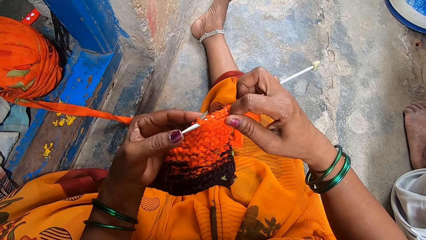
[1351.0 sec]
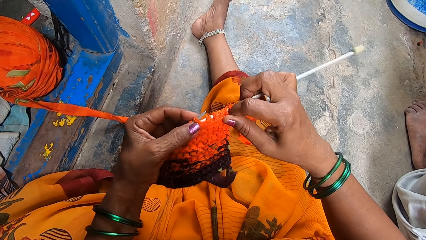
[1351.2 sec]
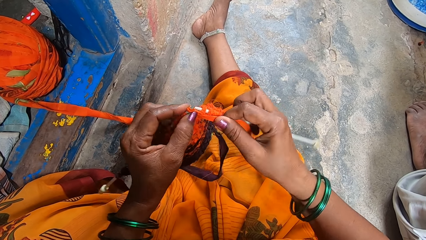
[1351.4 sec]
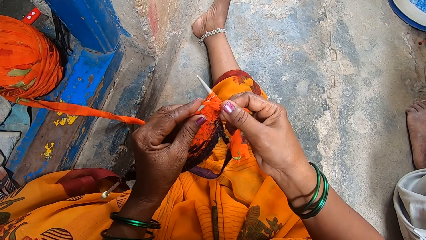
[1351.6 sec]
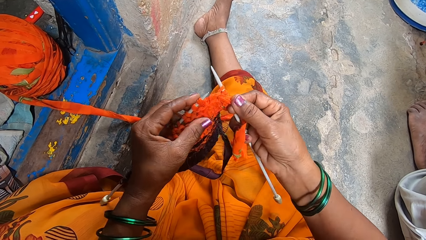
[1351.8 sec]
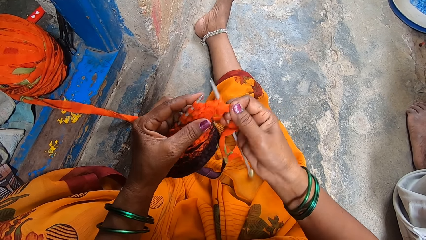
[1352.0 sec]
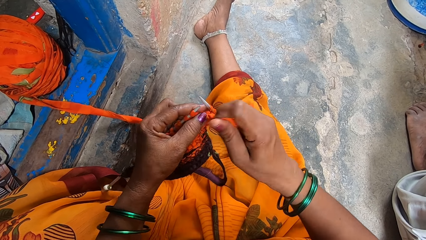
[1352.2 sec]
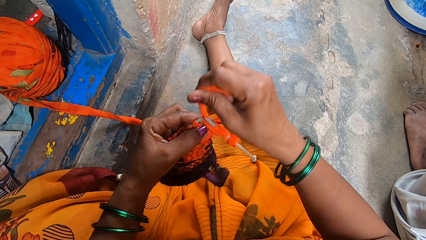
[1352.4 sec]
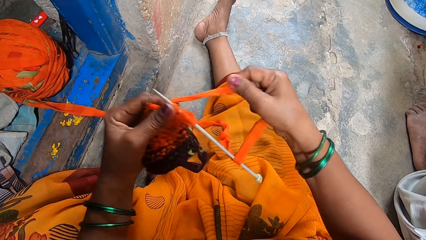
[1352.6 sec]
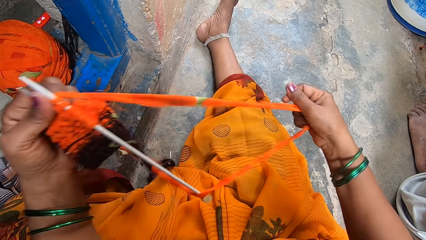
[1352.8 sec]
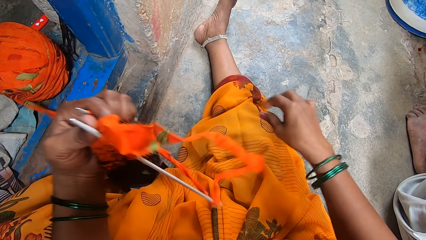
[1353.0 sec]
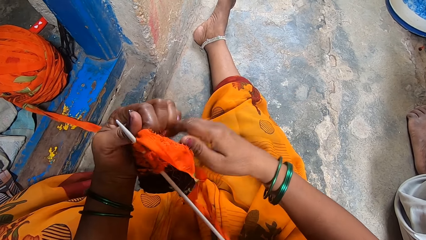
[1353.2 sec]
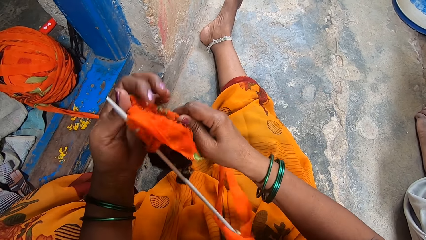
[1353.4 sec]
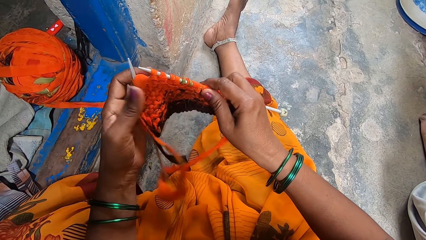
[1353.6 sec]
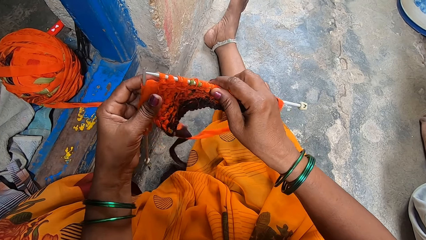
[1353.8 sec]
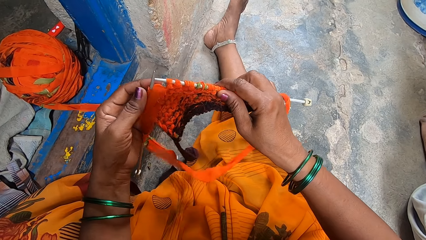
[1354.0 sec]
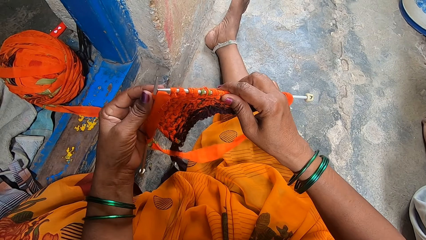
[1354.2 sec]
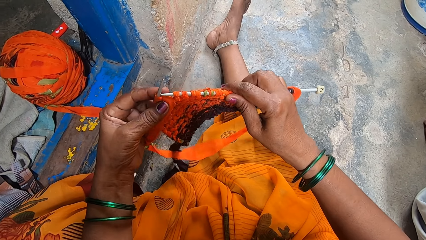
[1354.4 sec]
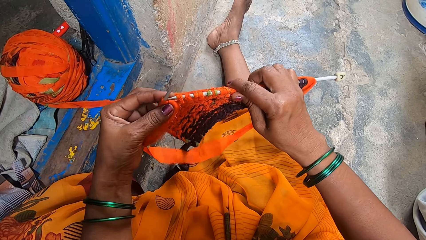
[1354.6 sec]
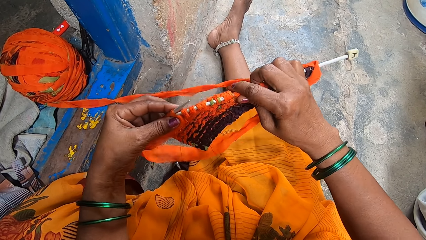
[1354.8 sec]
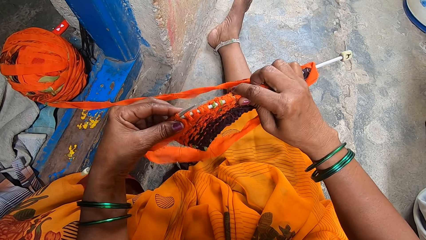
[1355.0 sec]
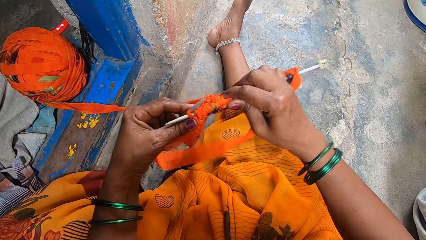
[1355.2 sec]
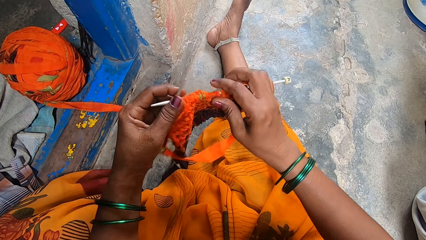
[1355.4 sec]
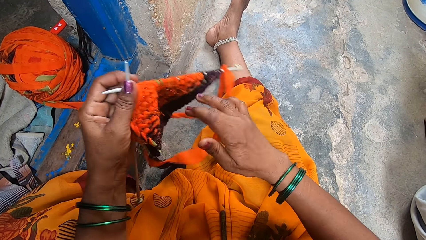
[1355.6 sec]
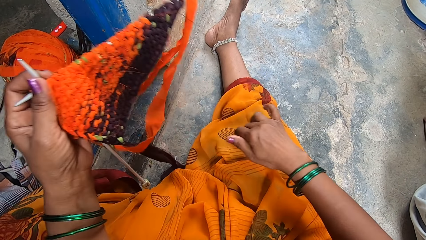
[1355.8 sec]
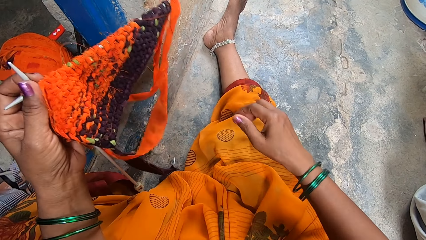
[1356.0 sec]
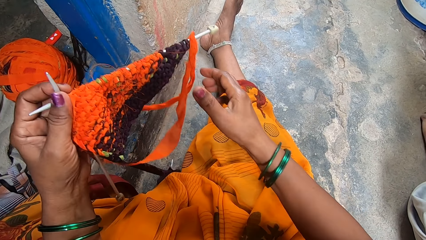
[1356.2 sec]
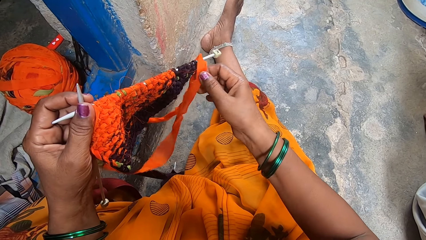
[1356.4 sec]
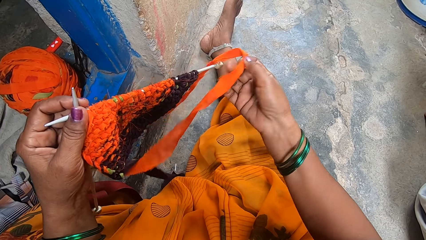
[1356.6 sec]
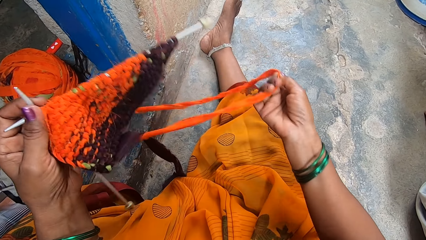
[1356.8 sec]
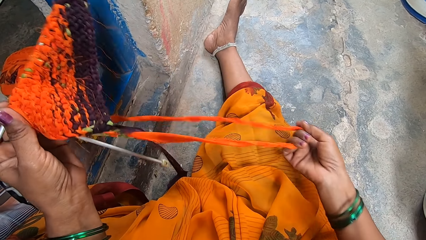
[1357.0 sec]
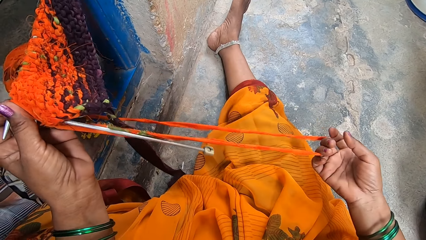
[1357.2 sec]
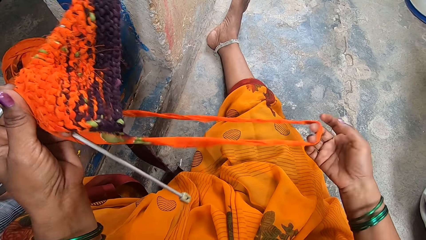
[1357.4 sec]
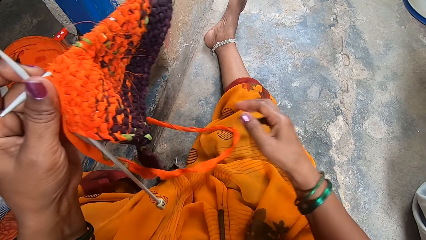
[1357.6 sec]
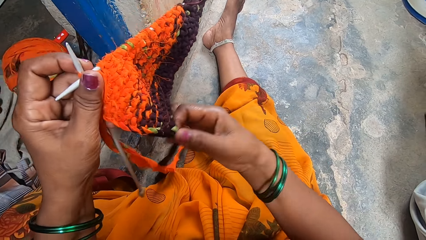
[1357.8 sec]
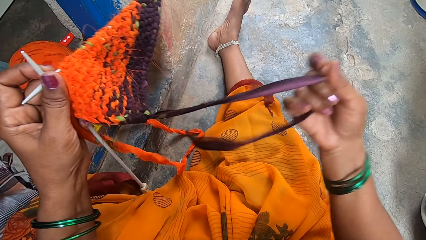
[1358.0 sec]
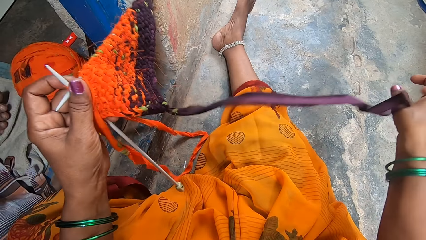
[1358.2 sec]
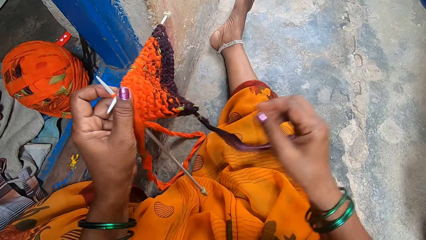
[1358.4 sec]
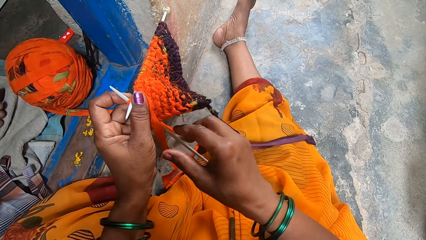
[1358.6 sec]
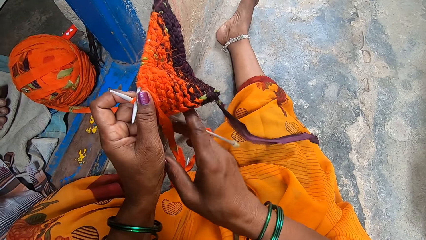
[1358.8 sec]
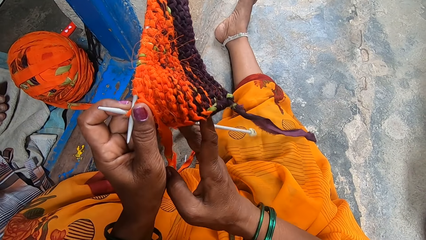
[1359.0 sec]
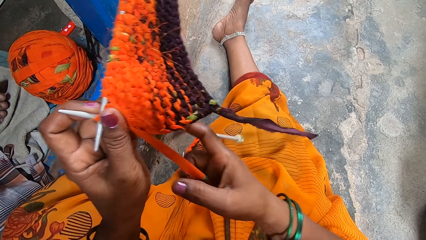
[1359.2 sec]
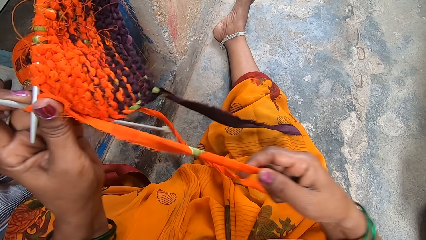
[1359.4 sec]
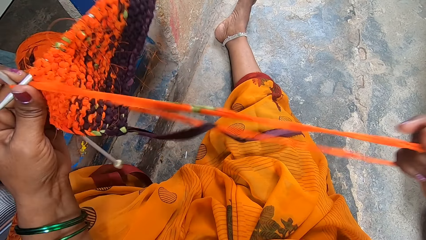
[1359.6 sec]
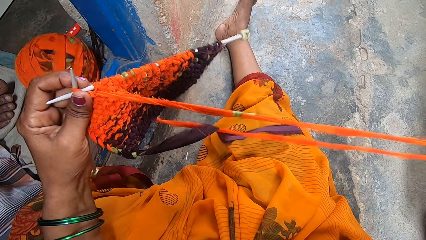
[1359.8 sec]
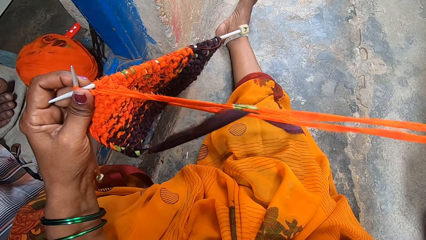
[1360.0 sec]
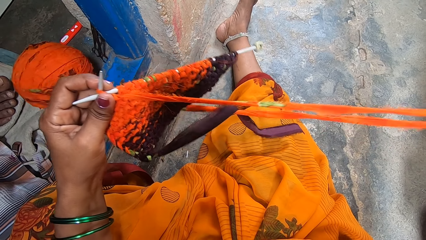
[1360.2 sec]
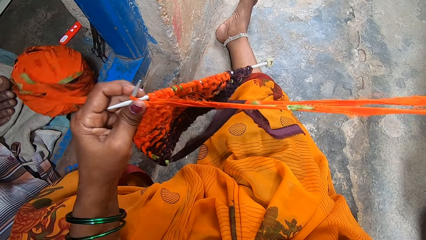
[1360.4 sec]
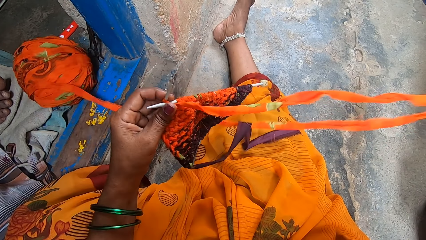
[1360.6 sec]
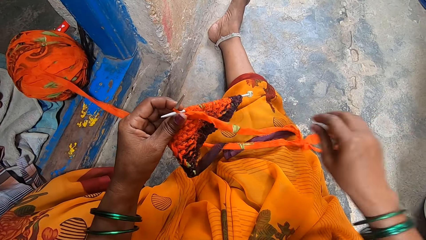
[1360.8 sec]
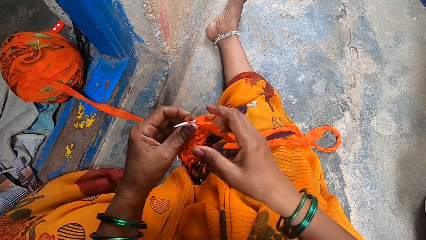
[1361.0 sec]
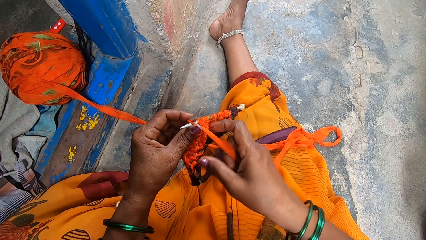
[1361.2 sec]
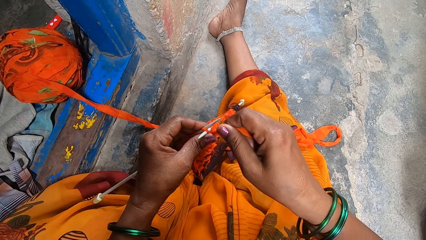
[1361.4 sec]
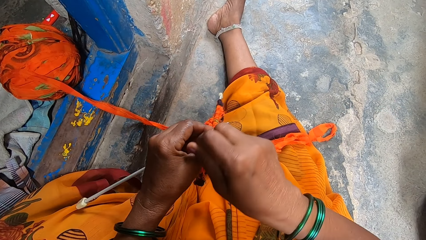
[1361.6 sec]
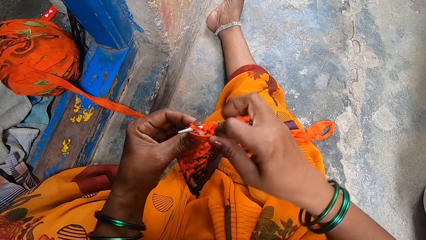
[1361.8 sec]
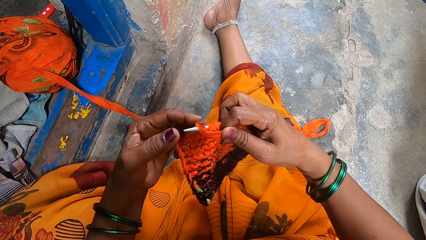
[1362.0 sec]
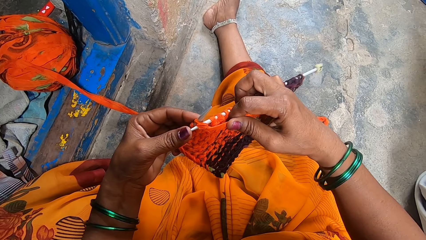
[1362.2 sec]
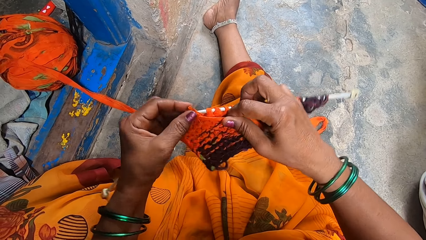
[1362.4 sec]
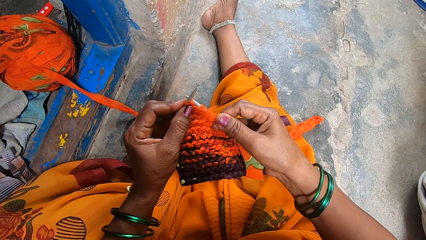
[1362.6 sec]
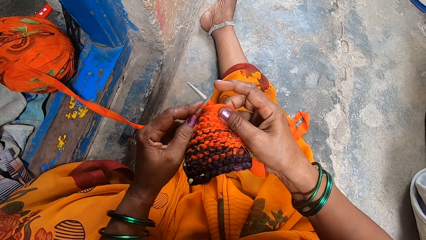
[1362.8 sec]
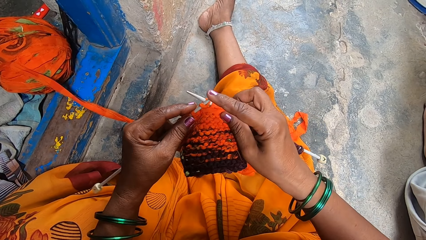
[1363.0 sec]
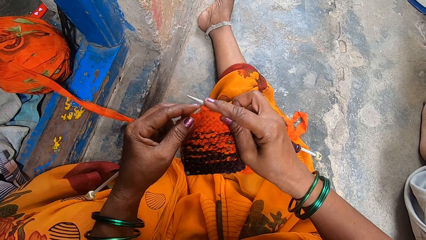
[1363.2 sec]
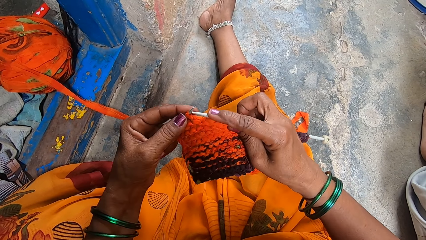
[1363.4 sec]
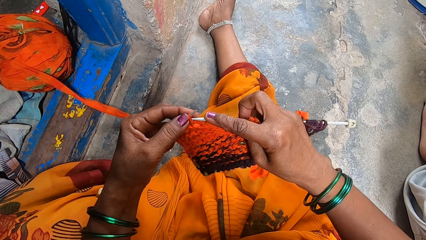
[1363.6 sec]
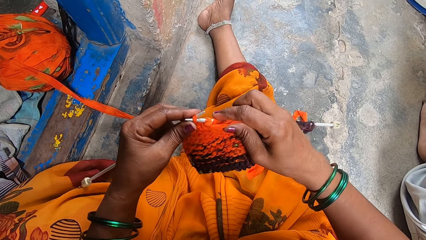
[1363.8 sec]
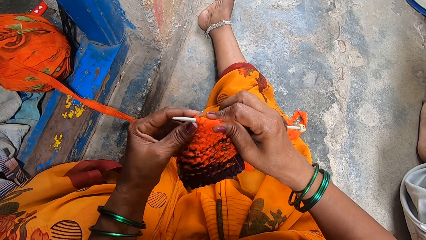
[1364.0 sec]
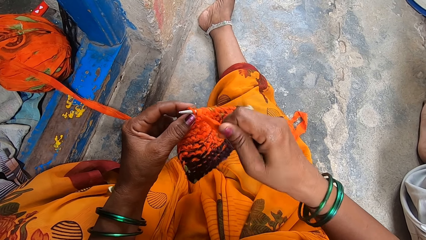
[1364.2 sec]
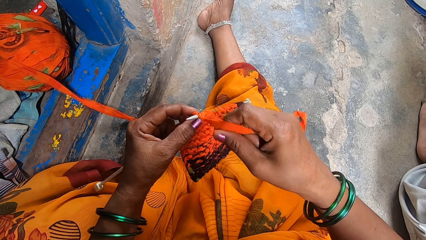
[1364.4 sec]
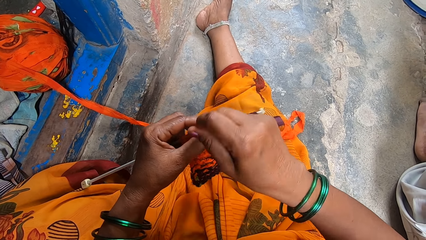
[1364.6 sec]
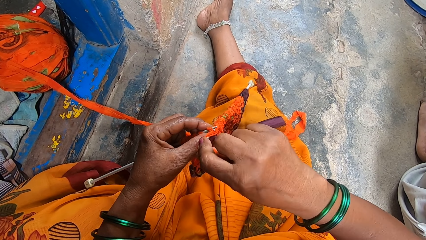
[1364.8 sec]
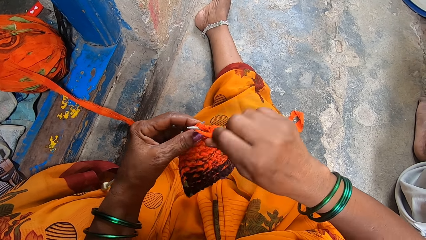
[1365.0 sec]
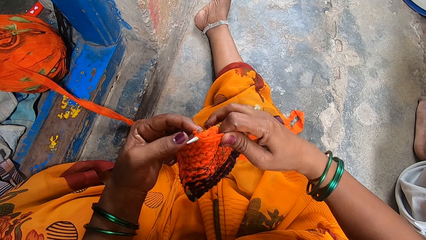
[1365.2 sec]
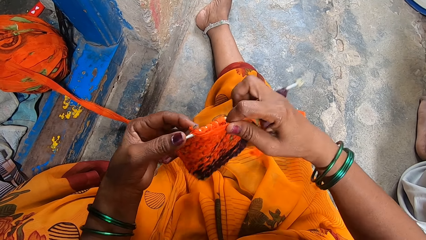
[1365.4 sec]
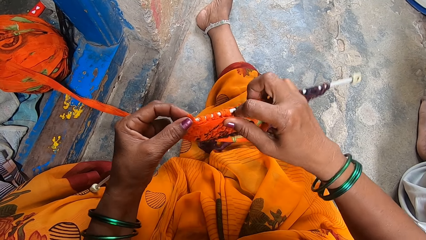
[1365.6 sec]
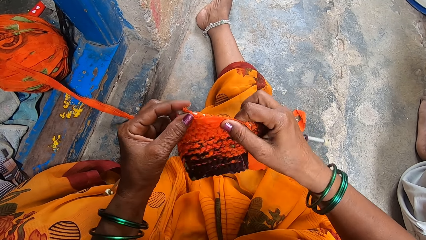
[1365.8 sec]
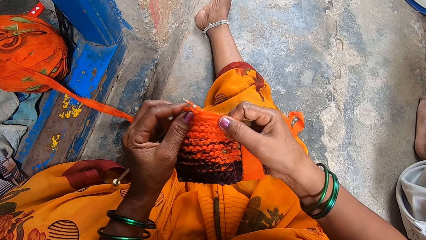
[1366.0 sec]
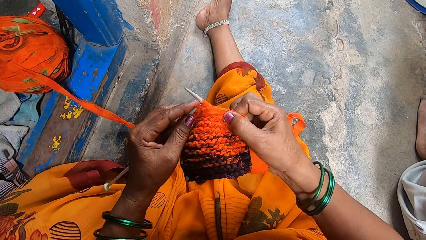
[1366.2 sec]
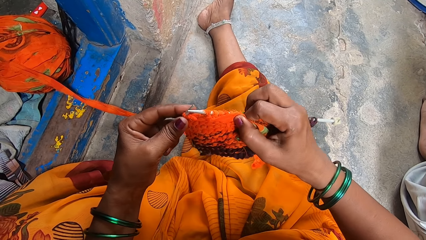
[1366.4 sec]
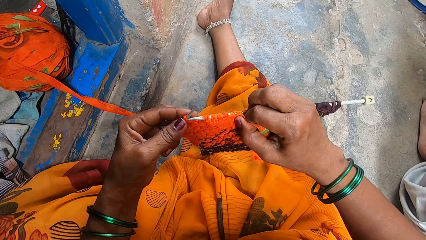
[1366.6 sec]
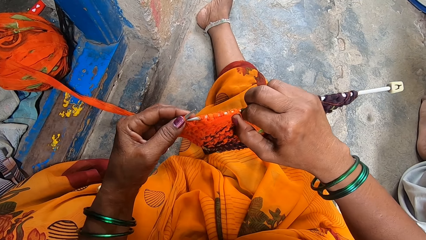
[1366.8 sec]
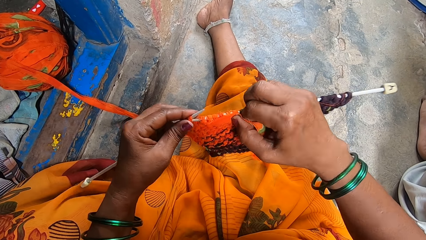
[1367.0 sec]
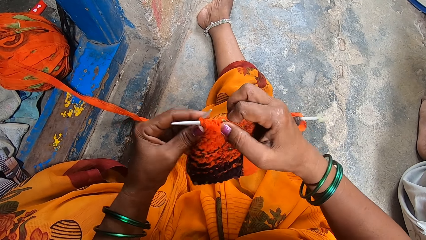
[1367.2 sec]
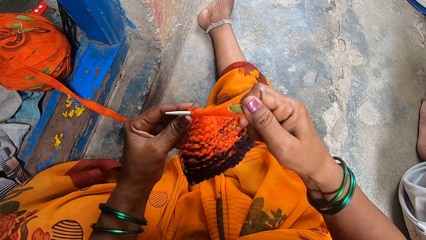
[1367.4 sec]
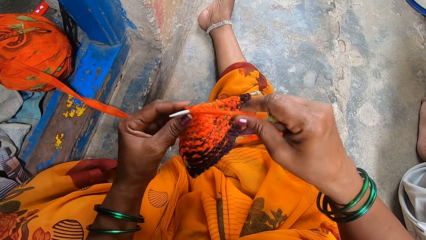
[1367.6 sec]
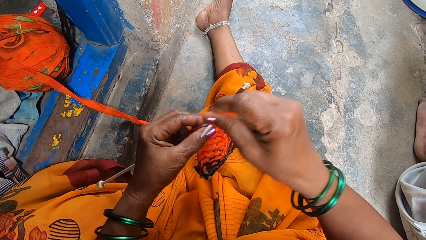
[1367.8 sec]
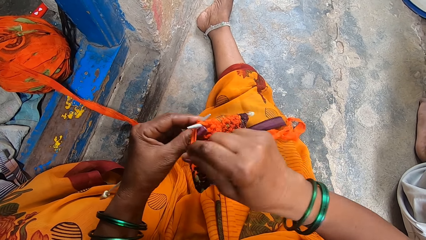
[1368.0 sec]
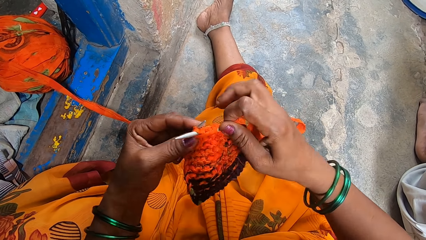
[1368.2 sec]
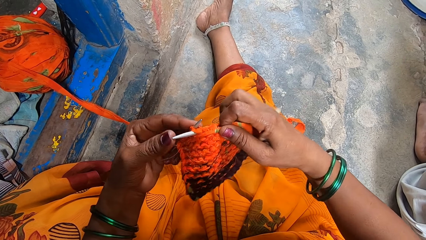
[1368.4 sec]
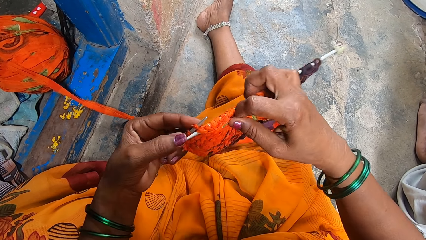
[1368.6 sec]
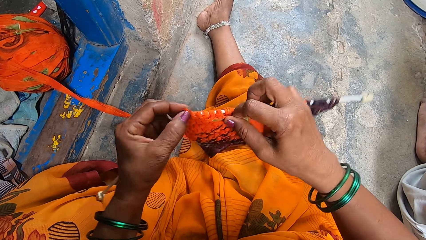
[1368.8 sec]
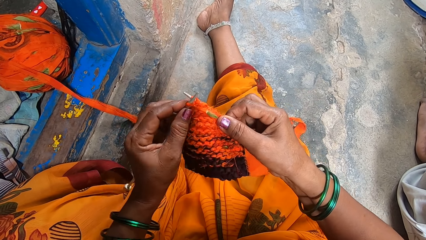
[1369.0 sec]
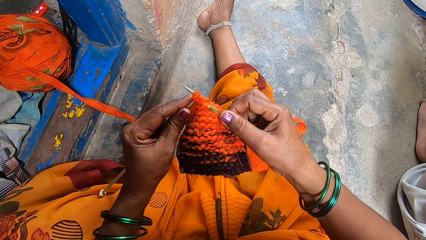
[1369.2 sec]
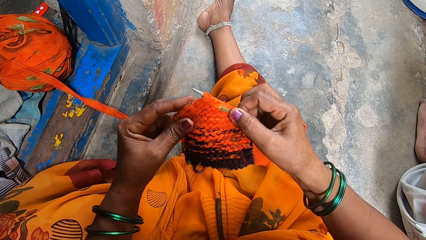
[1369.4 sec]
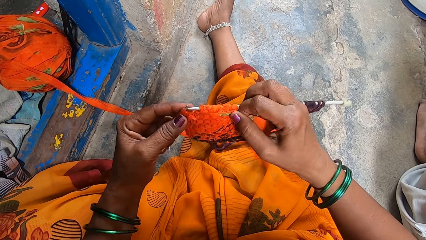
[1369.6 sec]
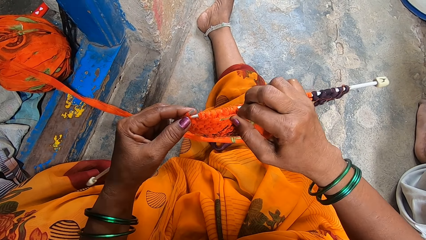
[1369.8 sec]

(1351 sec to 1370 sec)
The camera wearer adjusts the Ankara material. They pull knitting fabric. They knit the fabric. They pull the knitting fabric. They knit the fabric.
